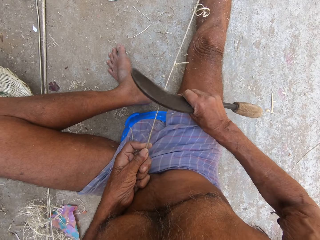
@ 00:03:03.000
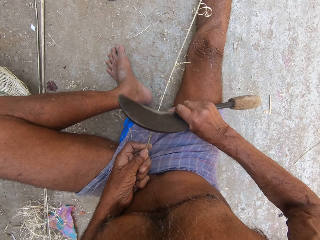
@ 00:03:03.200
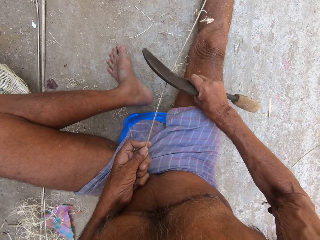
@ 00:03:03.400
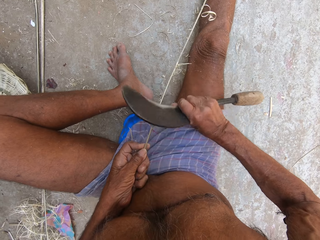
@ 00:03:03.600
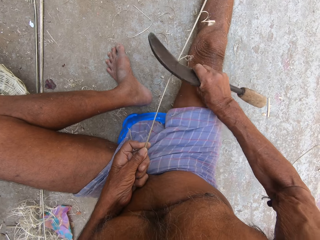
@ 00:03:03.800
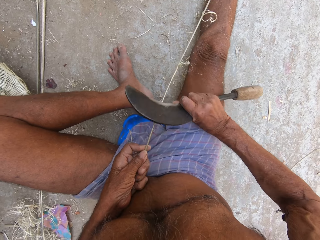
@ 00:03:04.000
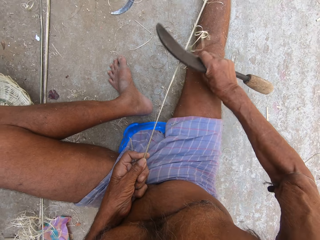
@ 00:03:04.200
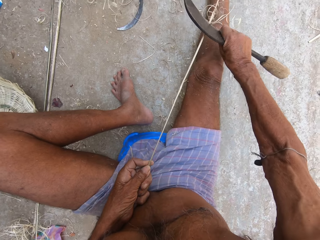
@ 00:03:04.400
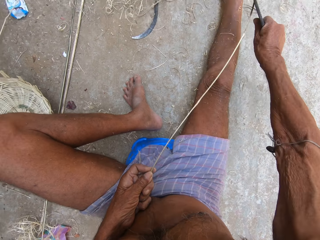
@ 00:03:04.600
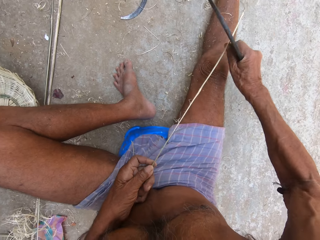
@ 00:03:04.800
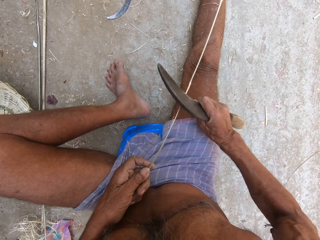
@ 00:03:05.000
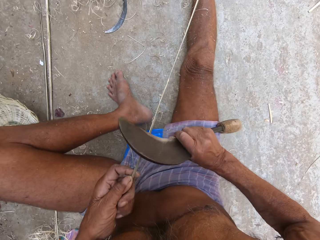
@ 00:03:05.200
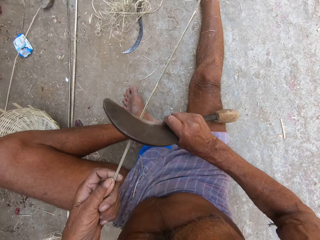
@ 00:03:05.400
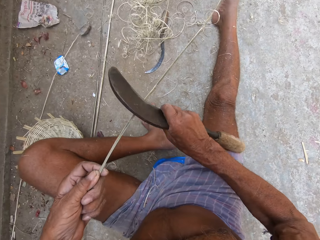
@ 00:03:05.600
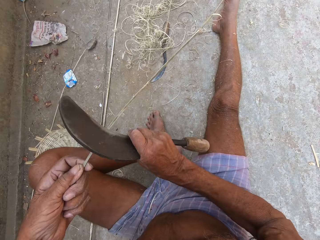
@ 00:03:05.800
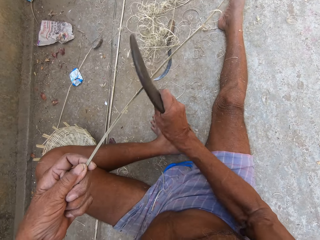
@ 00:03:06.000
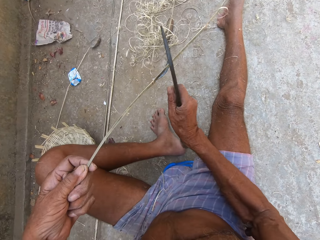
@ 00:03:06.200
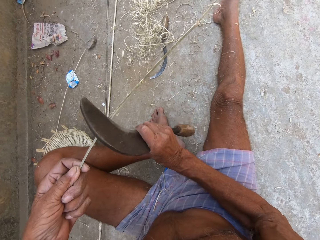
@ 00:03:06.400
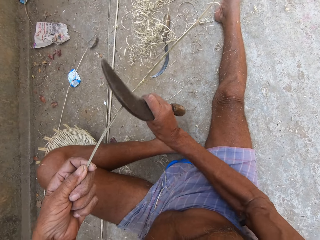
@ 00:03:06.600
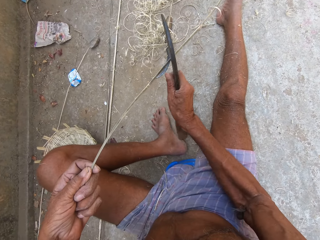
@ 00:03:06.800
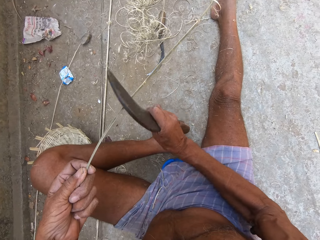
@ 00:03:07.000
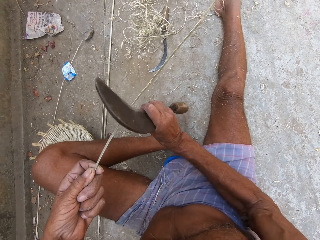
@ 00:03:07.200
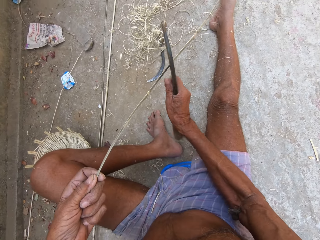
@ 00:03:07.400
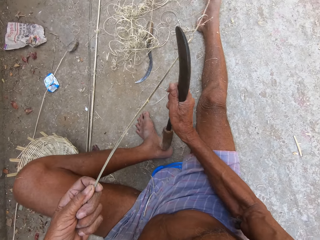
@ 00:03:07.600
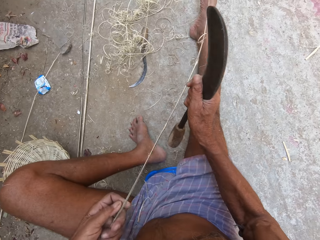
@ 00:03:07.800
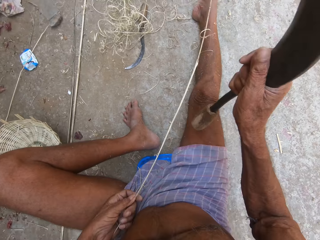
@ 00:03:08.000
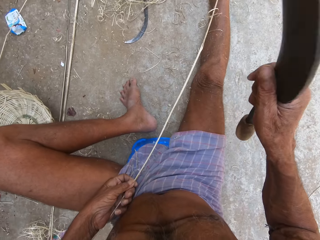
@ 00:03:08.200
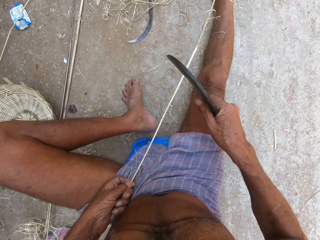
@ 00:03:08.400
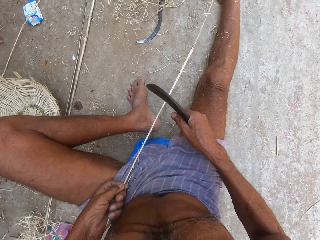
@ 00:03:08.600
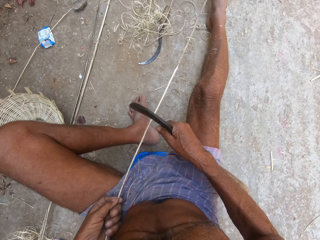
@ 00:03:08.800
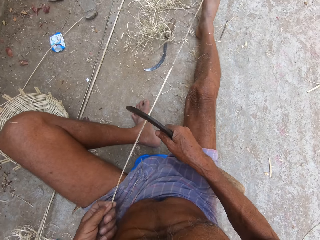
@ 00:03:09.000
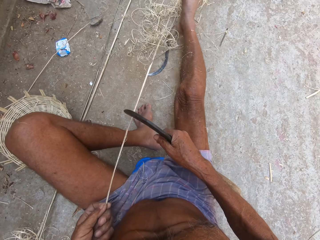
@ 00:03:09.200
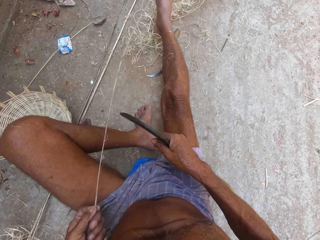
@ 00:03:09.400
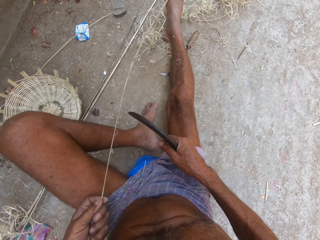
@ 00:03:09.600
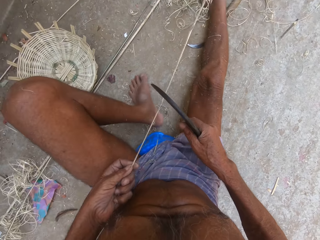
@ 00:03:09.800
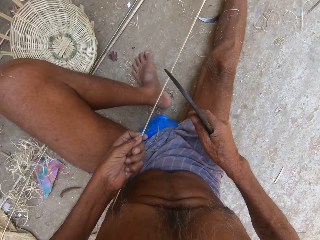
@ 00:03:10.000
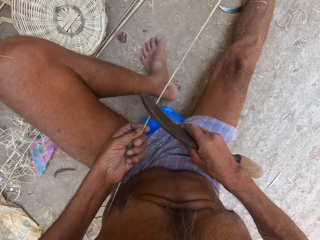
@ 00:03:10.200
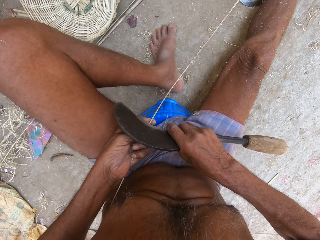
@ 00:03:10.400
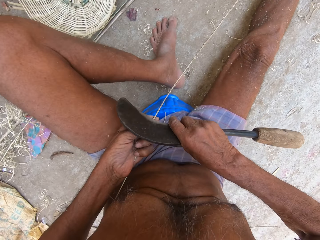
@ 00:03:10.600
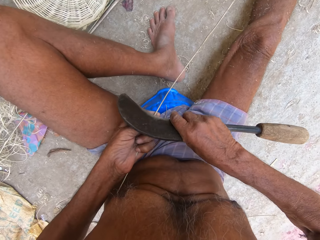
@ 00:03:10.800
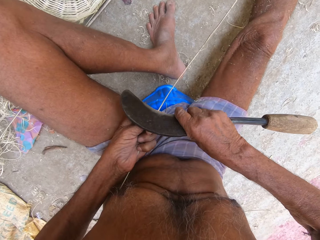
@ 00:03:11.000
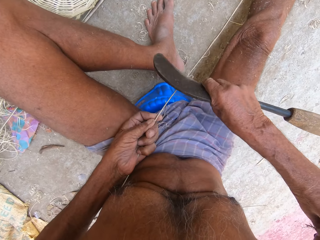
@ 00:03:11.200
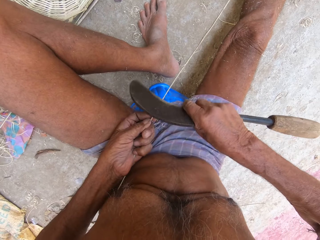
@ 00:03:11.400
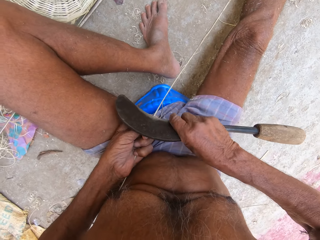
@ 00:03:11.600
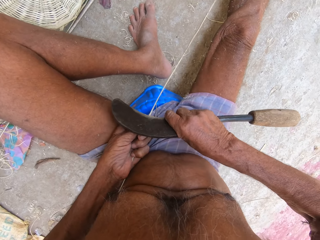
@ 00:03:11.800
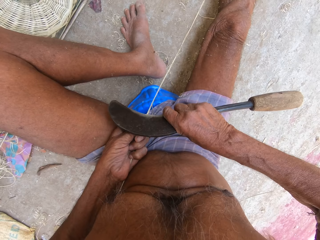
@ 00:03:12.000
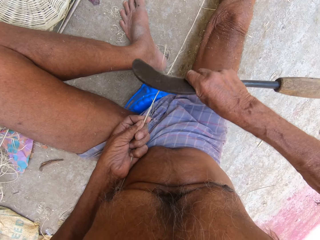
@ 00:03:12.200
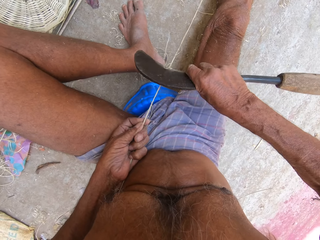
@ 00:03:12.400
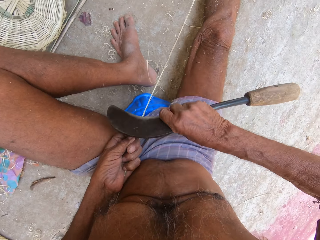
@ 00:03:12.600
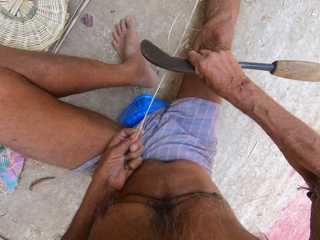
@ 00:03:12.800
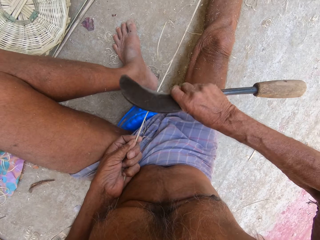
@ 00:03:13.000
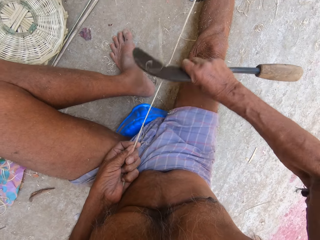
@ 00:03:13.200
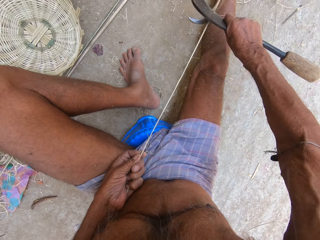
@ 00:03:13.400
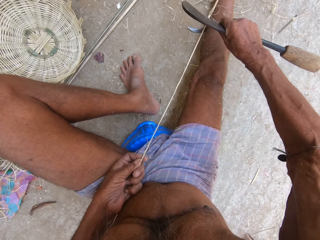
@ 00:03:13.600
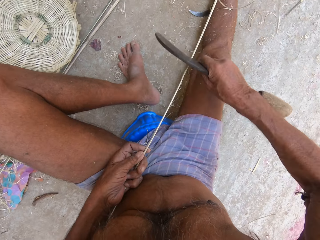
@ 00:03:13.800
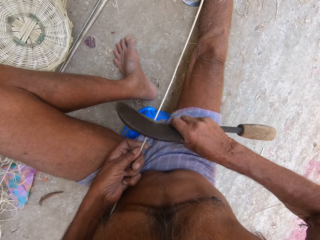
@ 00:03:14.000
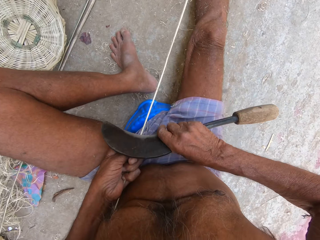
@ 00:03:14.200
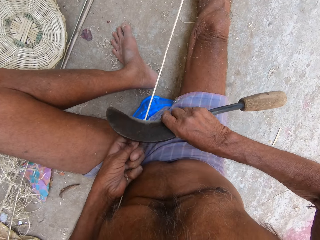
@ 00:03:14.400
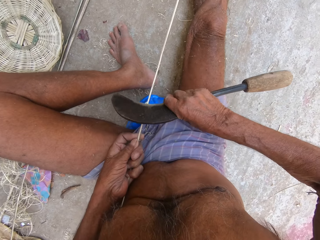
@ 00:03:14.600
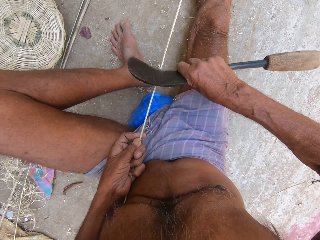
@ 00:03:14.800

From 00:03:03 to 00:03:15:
The camera wearer sharpens the bamboo strip in his left hand with the sickle in his right hand. He moves some bamboo strips on the ground with his right leg. He sharpens the bamboo strip in his left hand with the sickle in his right hand.

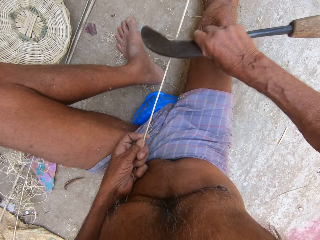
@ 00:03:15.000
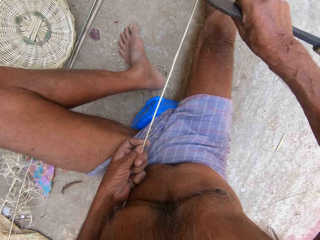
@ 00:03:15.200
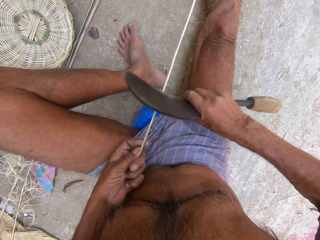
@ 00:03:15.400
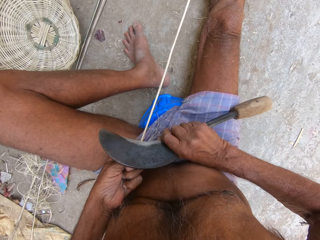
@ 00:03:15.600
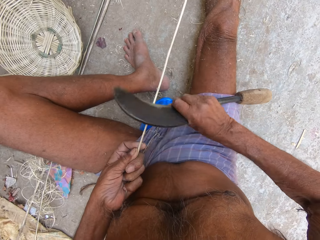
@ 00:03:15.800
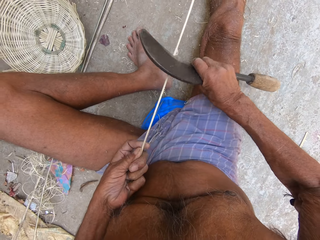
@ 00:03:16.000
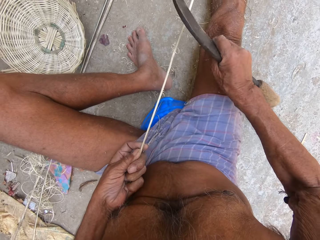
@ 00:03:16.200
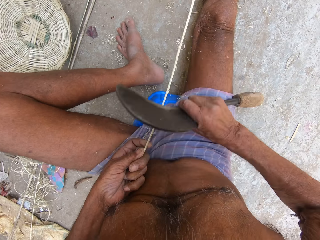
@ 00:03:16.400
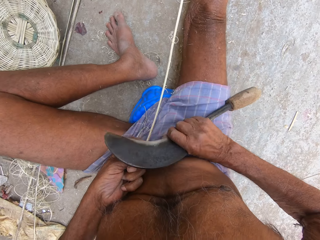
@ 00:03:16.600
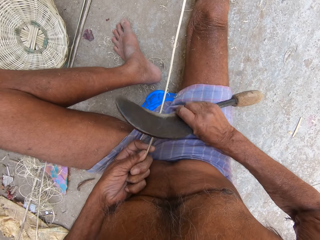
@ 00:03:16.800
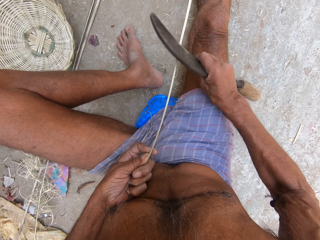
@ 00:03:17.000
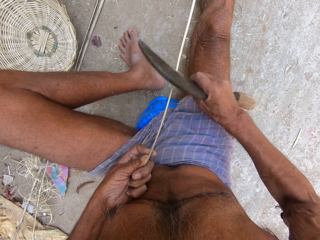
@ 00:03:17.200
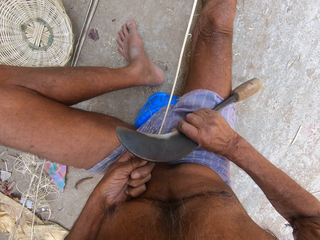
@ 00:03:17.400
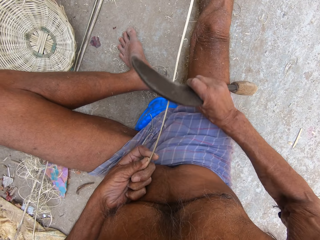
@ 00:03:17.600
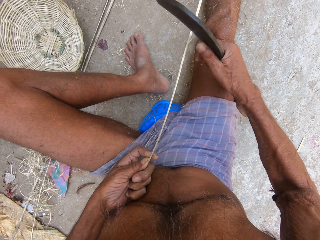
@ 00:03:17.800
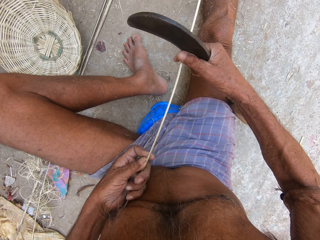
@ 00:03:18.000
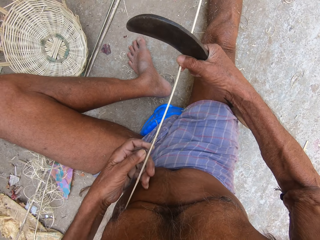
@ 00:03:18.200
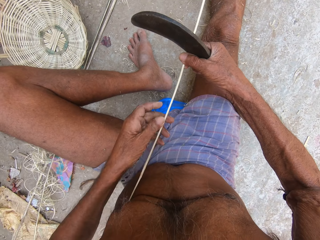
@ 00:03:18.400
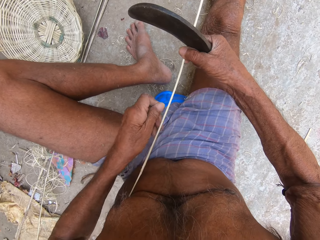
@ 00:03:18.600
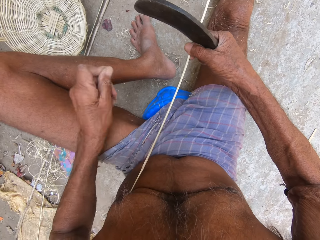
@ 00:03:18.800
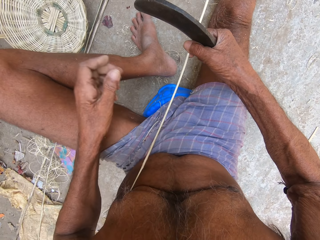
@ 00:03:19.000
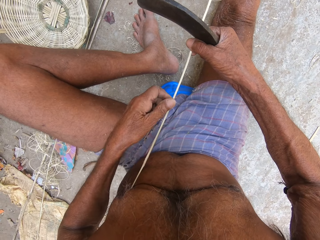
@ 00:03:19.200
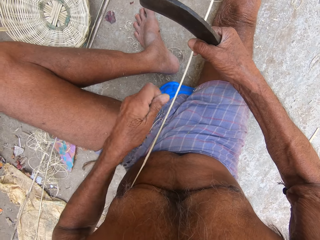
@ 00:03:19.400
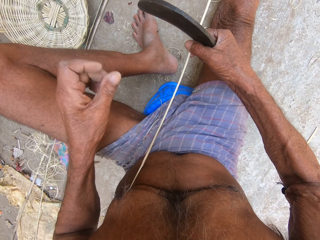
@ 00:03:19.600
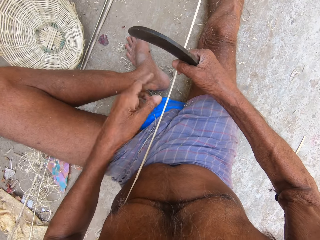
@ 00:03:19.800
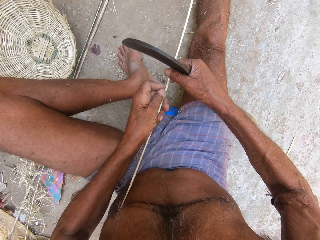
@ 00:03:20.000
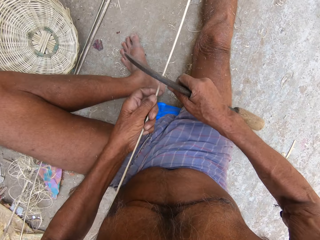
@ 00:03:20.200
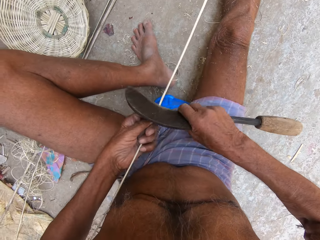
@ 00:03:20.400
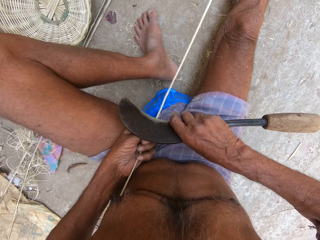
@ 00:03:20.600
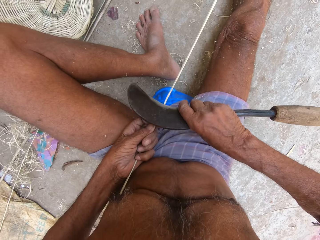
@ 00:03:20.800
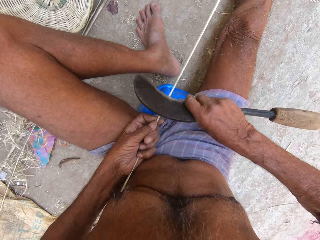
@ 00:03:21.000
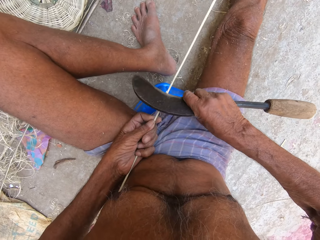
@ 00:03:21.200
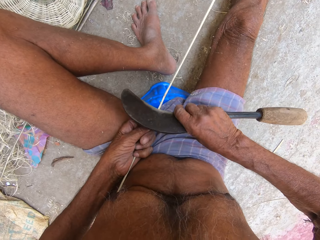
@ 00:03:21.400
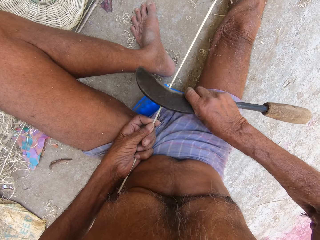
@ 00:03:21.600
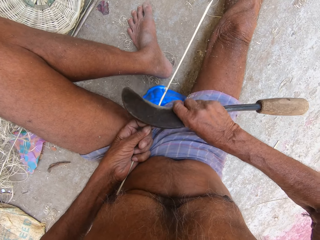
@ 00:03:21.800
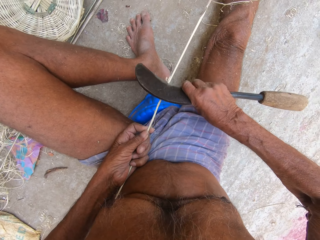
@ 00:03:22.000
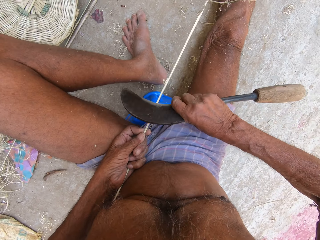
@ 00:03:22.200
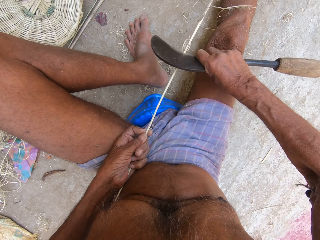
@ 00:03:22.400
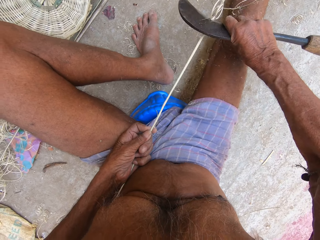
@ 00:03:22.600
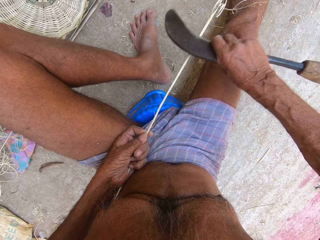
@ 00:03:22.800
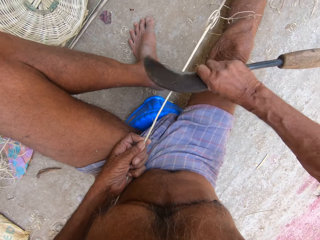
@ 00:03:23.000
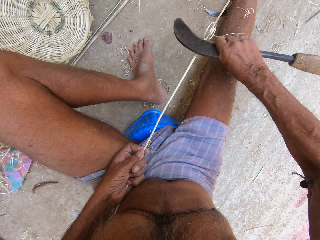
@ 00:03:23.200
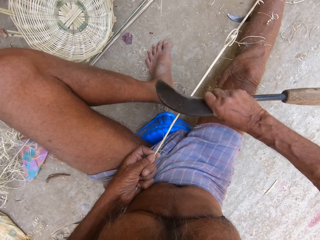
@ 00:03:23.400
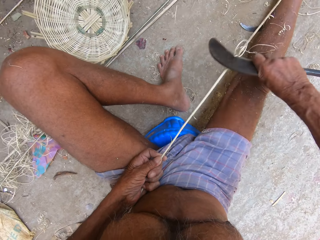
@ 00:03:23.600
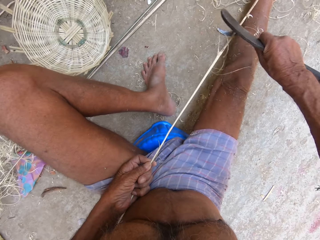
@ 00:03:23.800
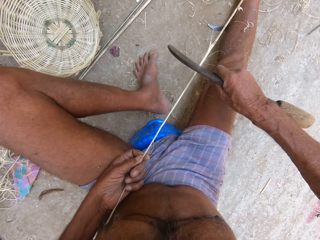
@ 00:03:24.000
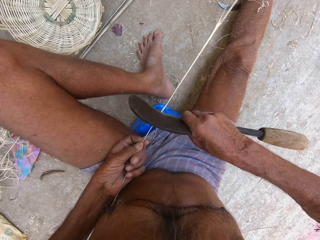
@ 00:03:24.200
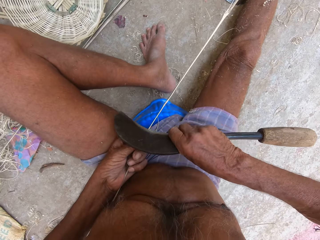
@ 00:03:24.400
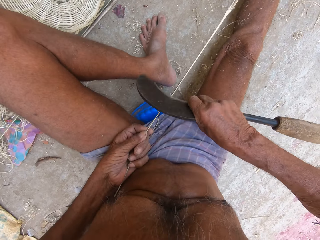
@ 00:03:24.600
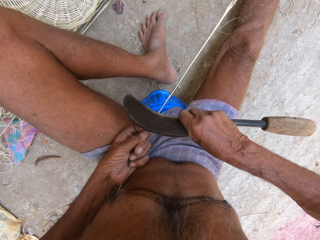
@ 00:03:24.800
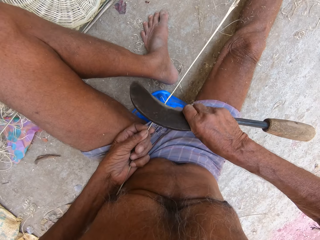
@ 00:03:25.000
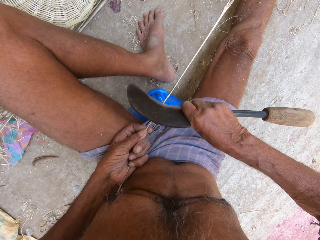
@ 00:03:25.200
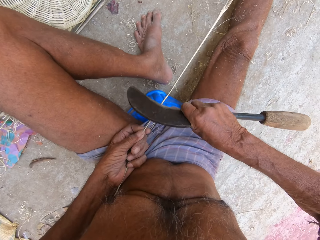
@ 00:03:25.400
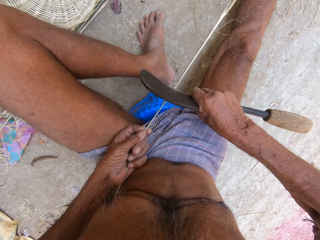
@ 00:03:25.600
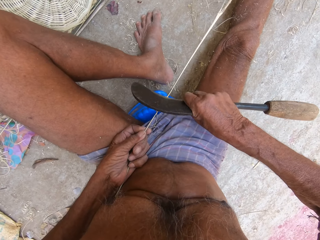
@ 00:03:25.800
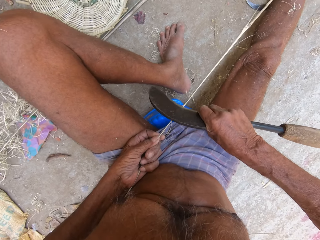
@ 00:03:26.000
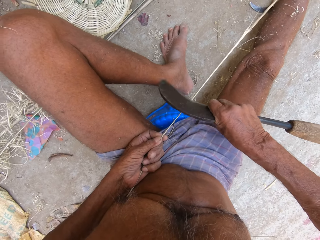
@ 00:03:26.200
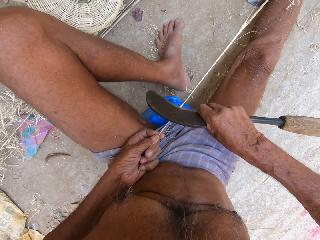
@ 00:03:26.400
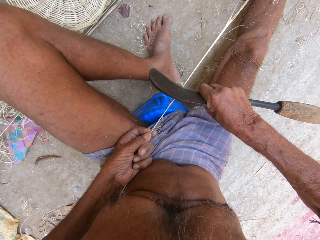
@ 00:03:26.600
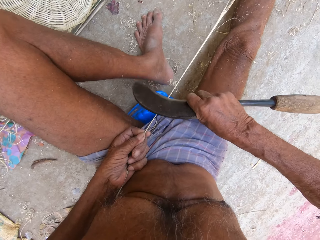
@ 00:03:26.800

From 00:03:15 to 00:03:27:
The camera wearer places his right hand on the bamboo strip in his left hand. He removes dirt from the bamboo strip in his right hand with his left hand. He removes dirt from the bamboo strip in his right hand with his left hand again. He places his left hand on the bamboo strip in his right hand. He sharpens the bamboo strip in his left hand with the sickle in his right hand.
